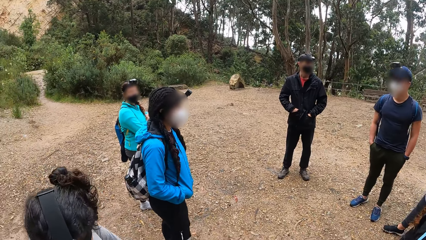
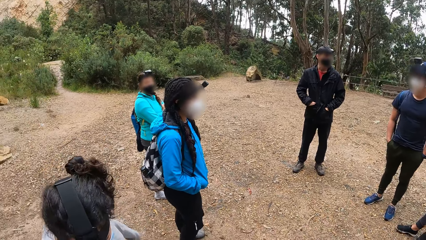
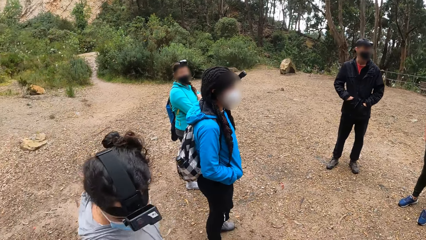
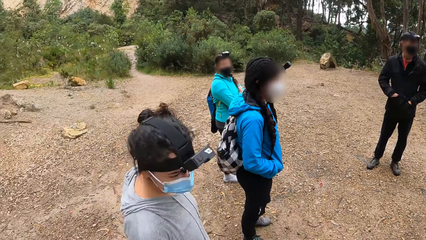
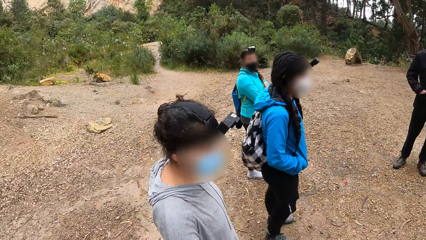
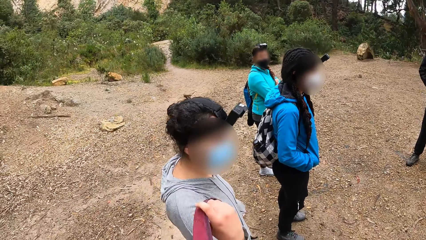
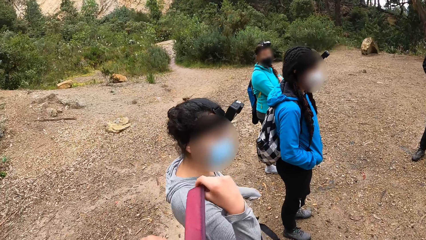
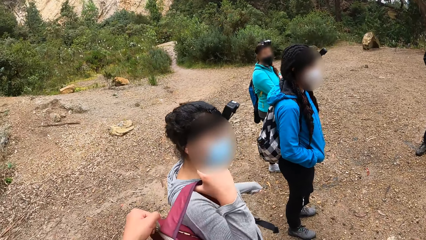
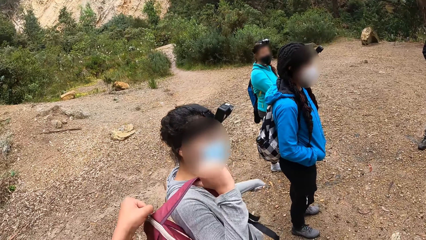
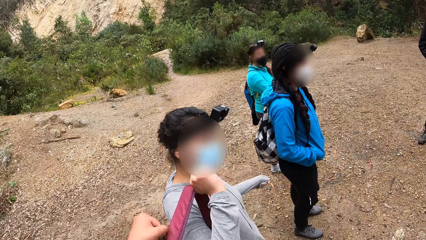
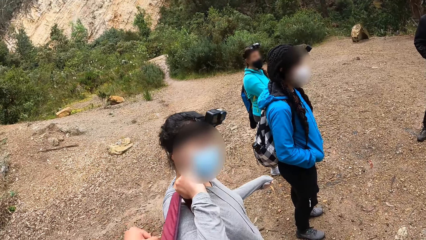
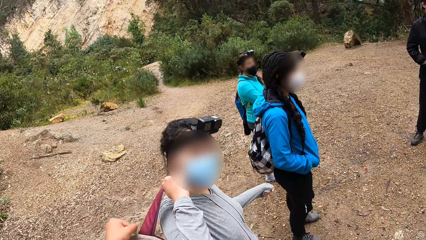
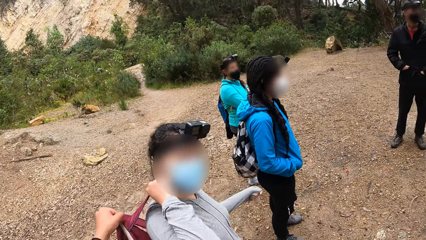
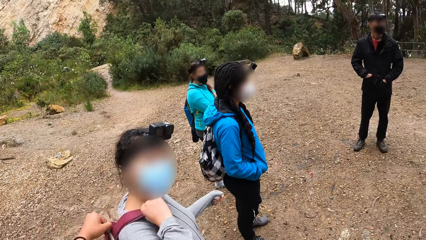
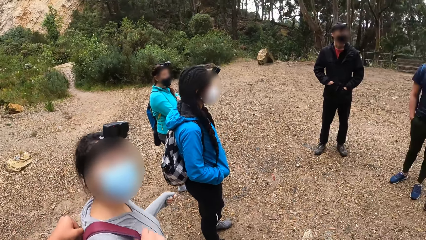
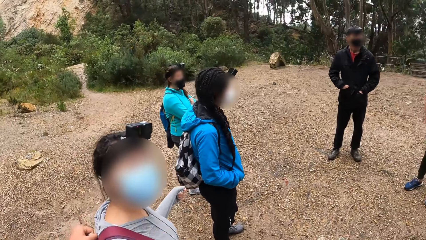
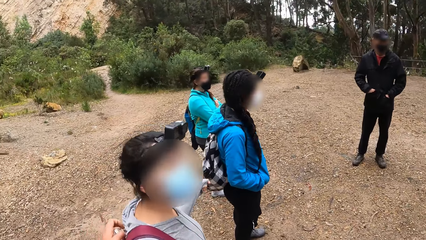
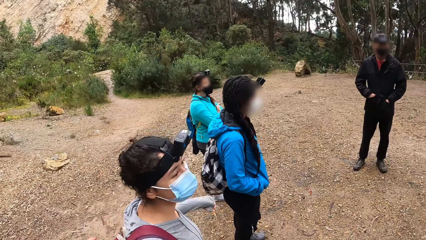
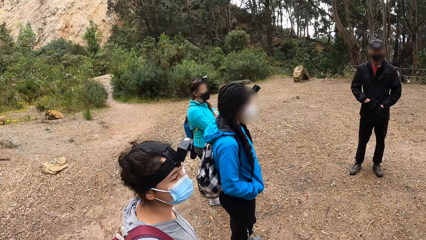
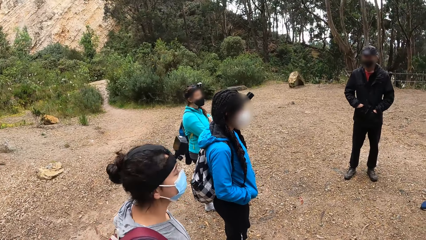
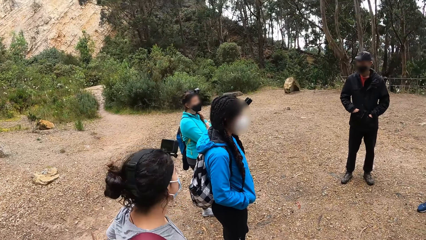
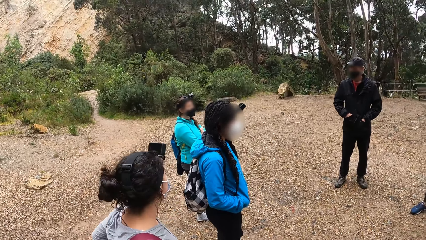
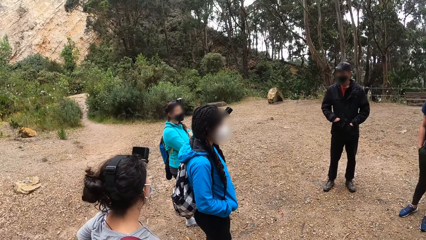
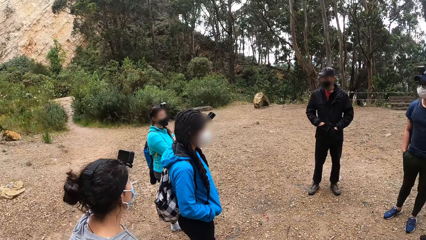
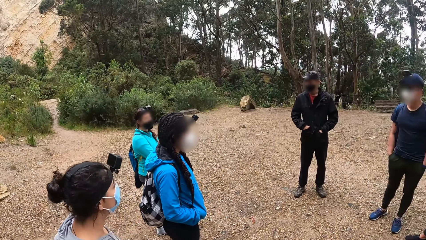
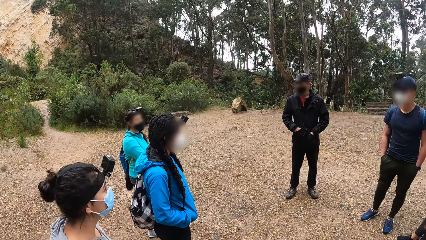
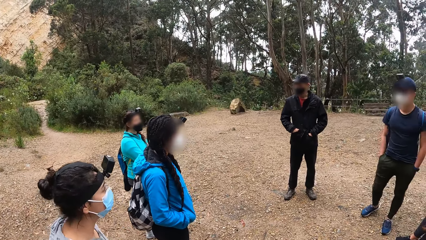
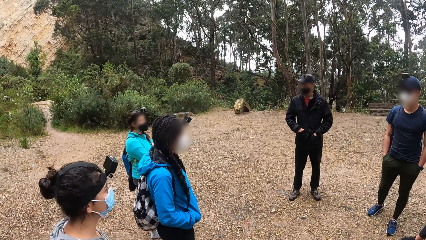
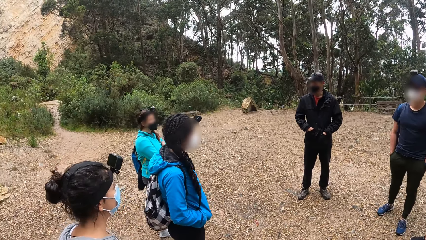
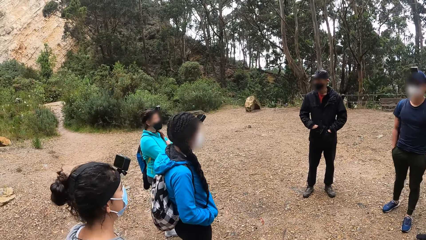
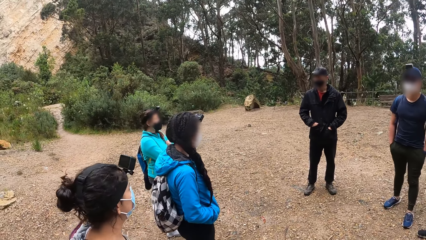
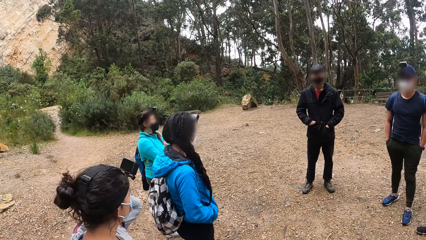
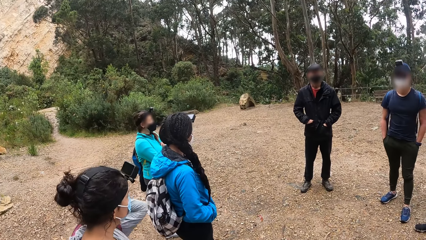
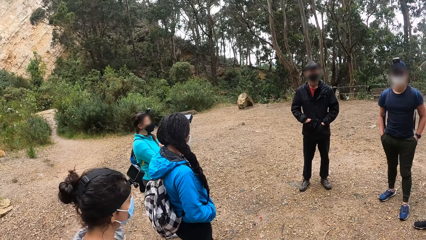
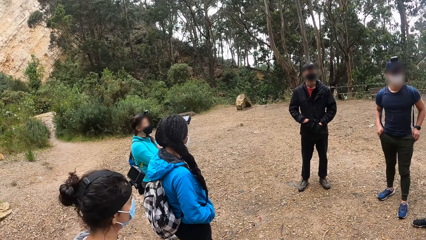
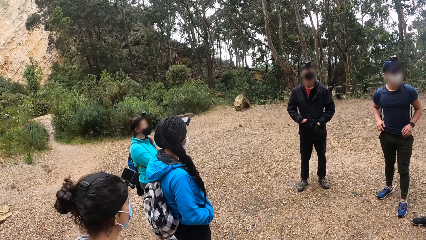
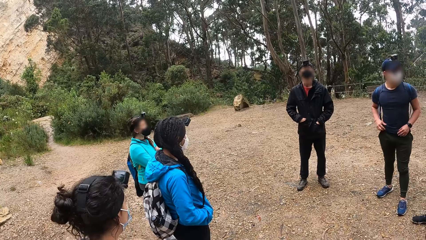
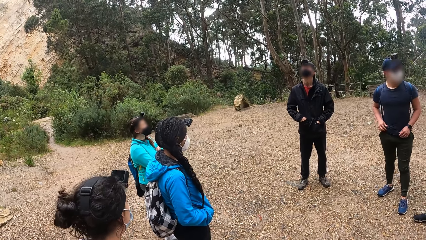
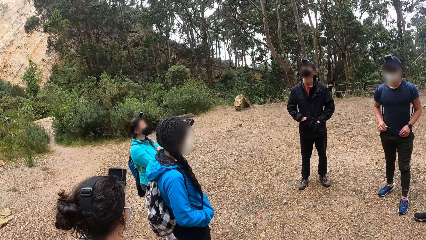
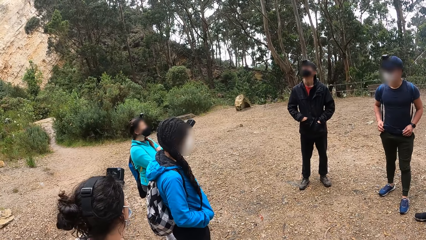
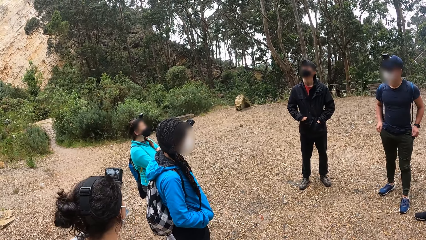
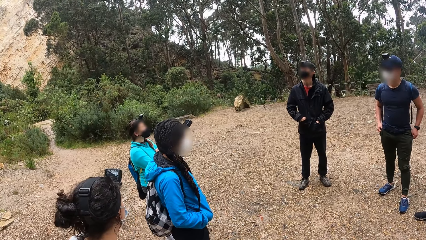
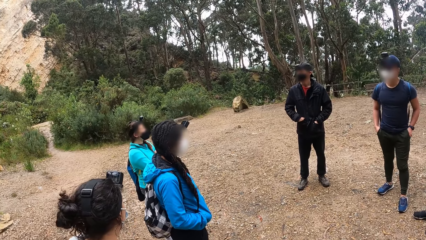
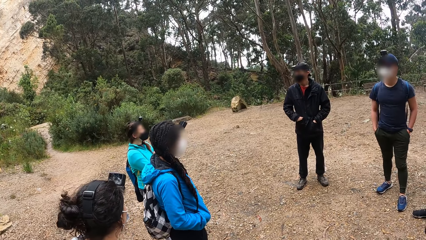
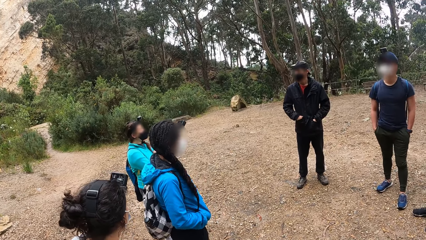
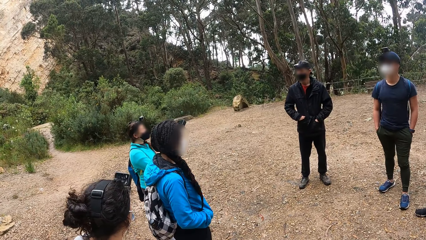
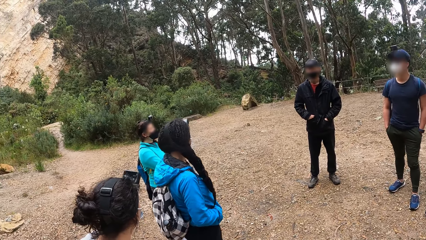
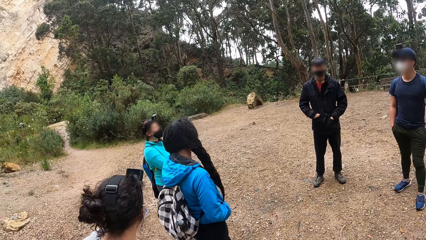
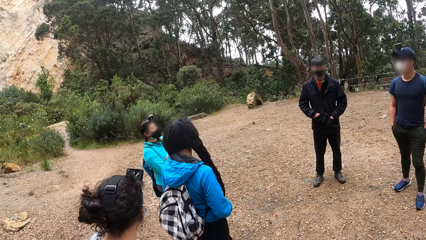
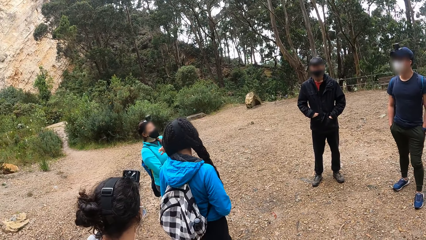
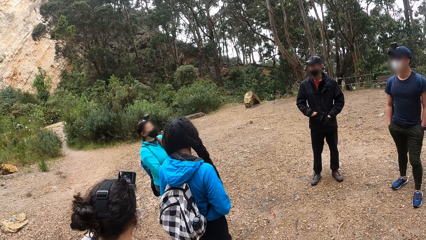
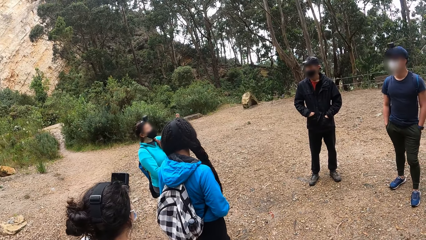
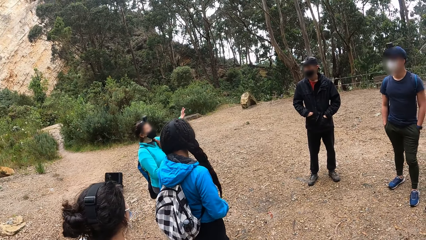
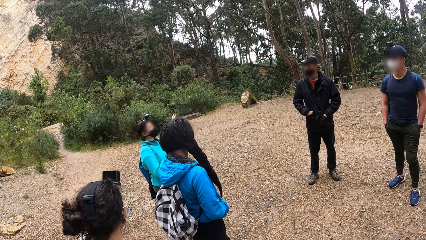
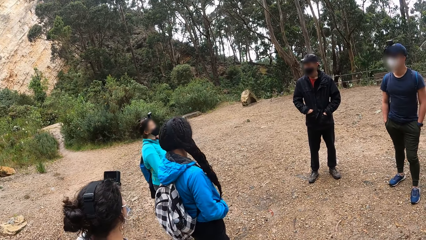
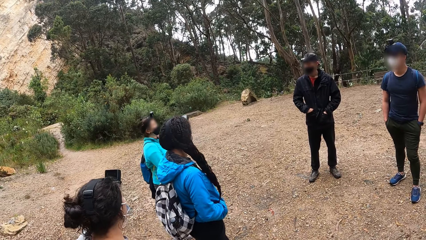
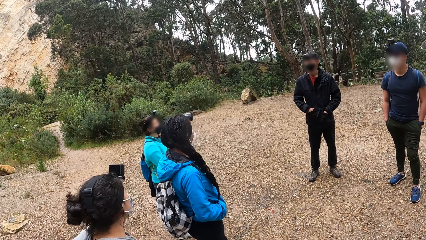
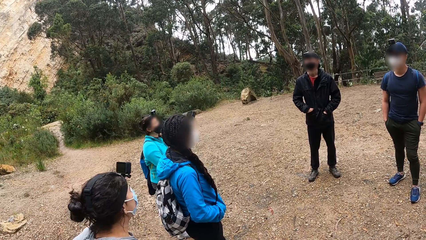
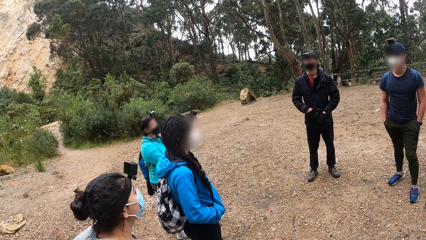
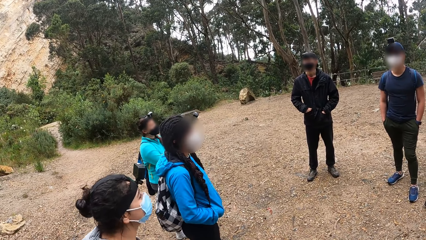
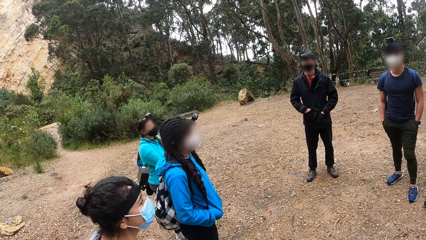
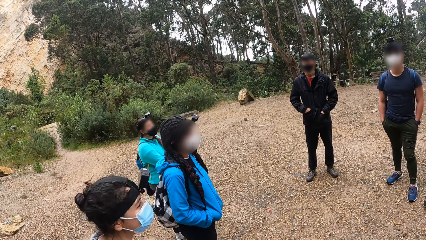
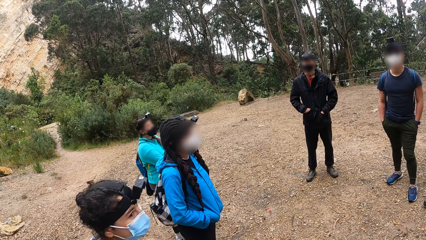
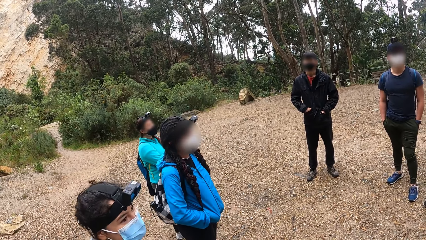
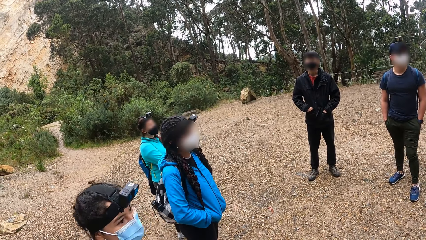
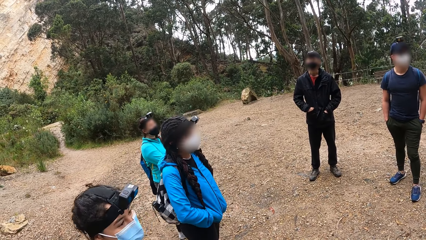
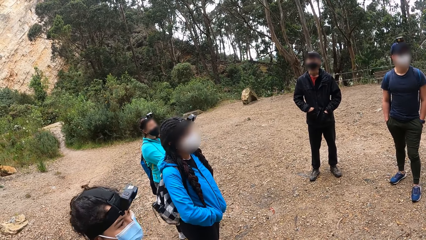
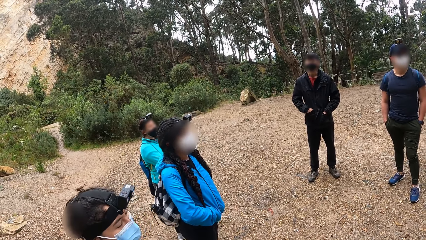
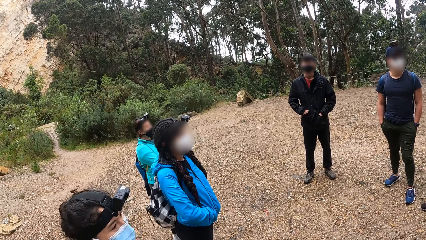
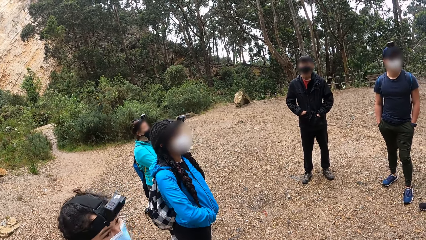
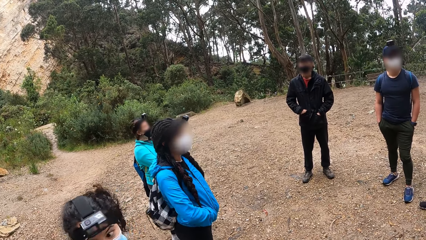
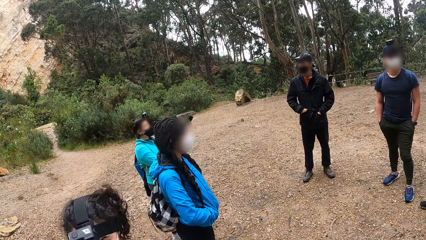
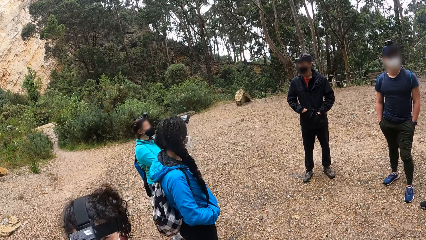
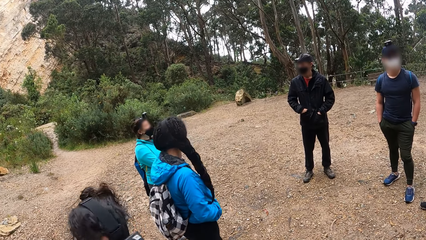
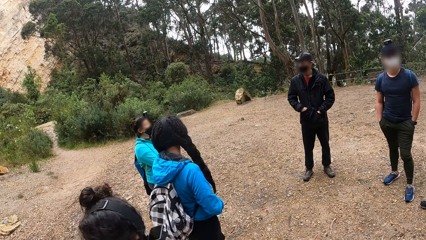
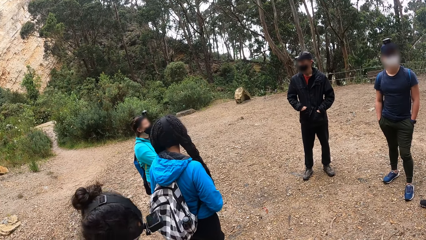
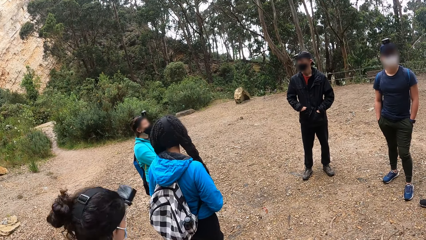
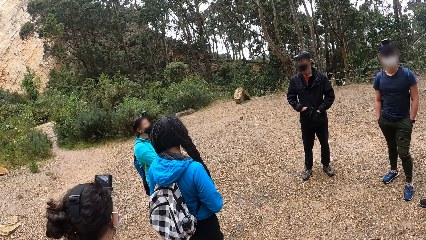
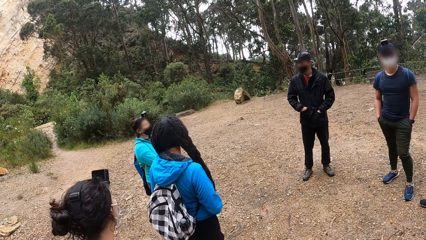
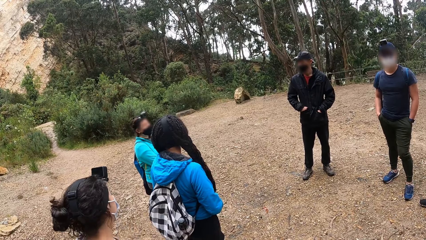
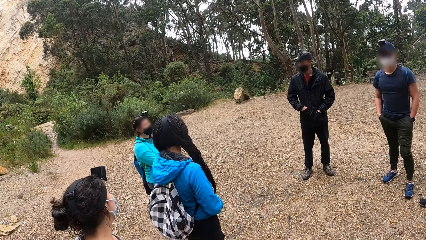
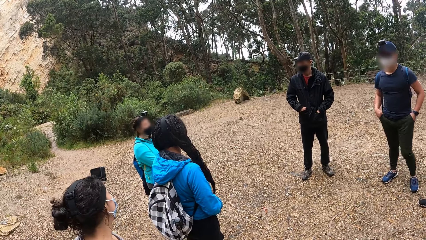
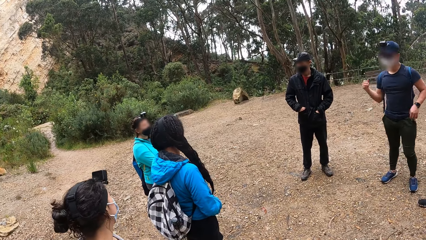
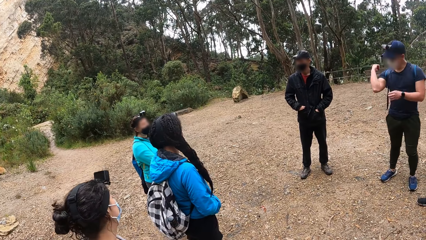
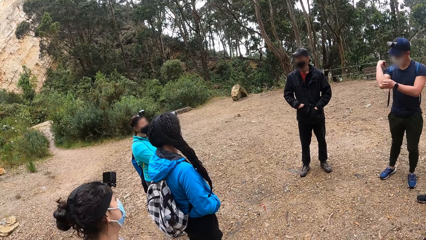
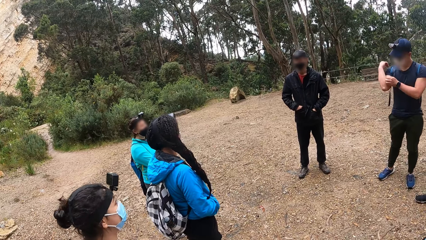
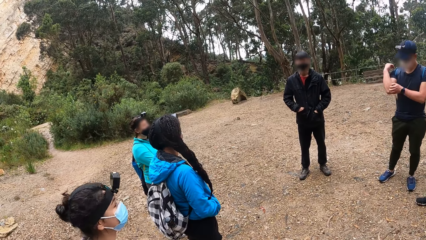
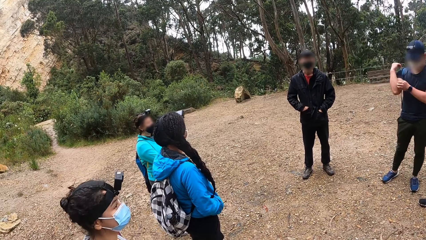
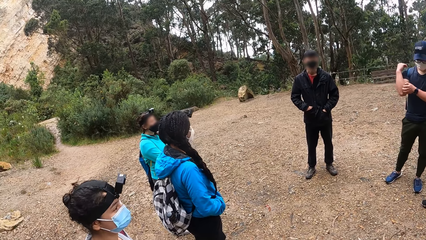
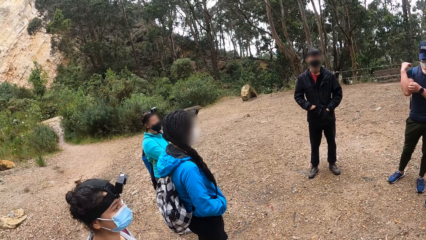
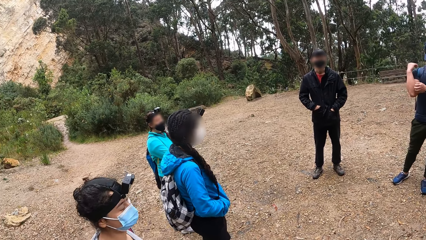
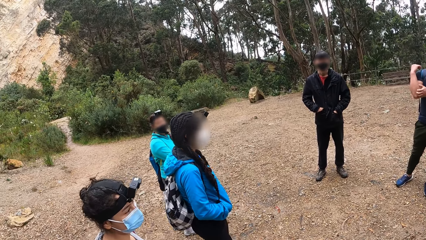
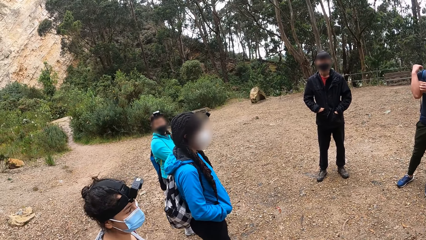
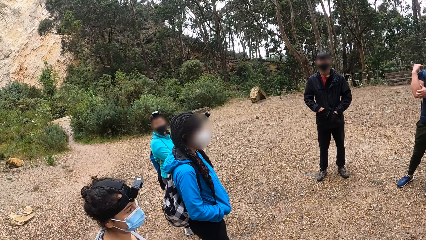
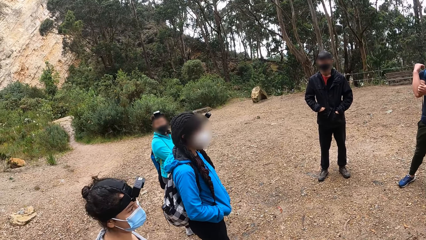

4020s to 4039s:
The camera wearer passes the bag to the woman with his left hand. He looks around. A person puts a bag at the back and aligns the bag at the back. Another person straightens the t-shirt and puts hands in the pockets. A third person converses with the second person. A fourth person converses with a fifth person. The fourth person looks around. The second person scratches a hand.
